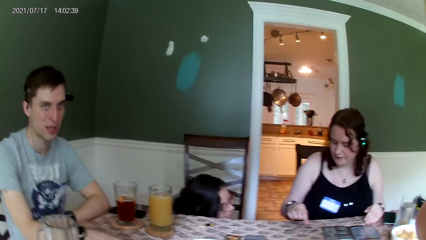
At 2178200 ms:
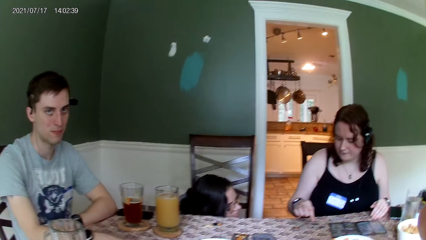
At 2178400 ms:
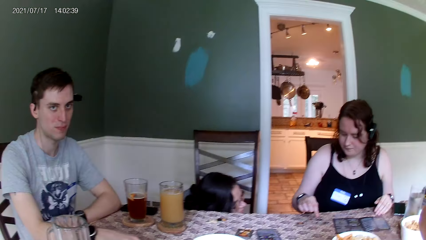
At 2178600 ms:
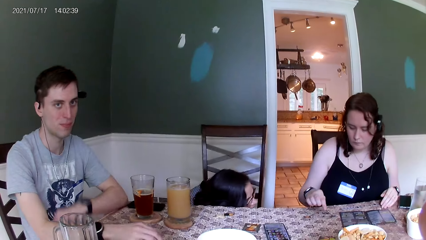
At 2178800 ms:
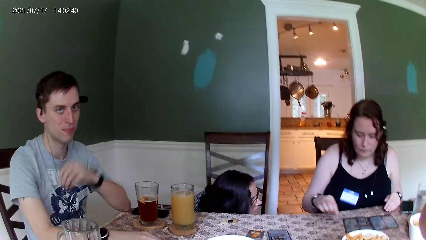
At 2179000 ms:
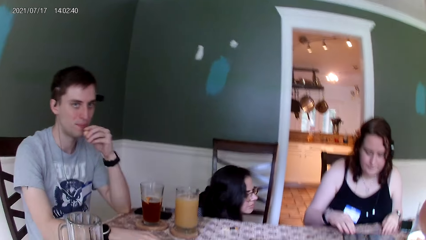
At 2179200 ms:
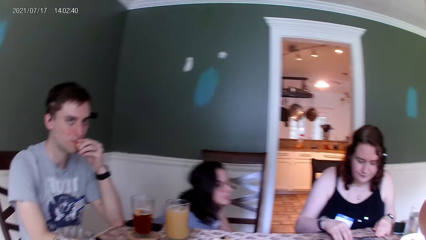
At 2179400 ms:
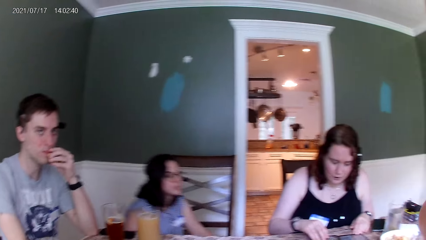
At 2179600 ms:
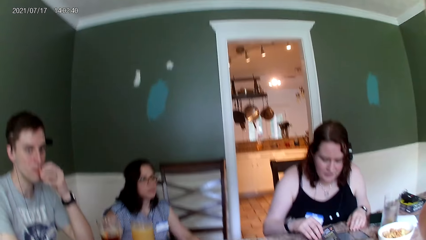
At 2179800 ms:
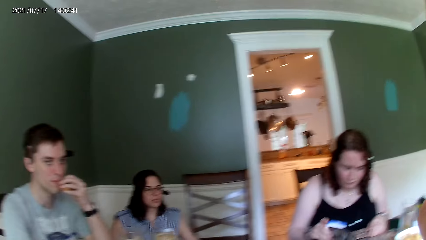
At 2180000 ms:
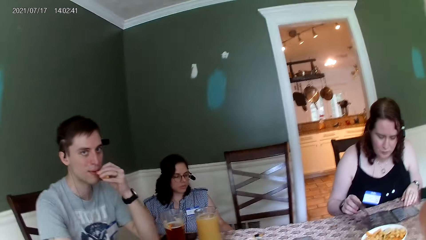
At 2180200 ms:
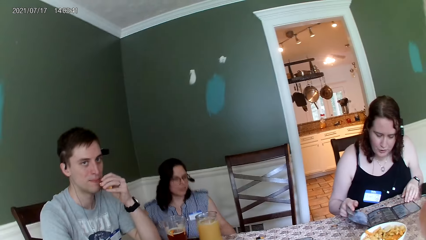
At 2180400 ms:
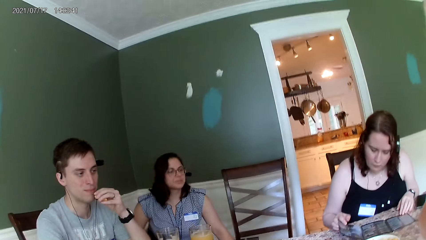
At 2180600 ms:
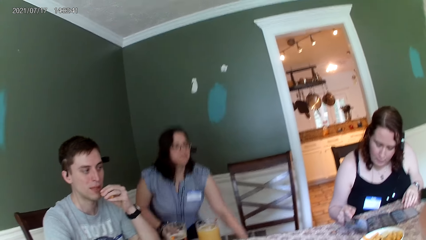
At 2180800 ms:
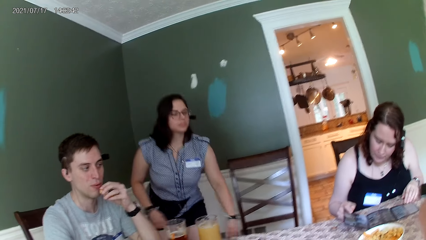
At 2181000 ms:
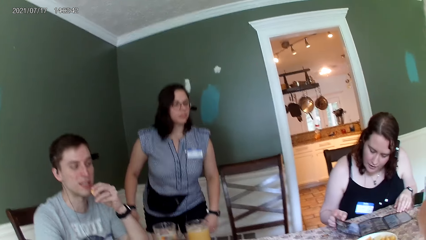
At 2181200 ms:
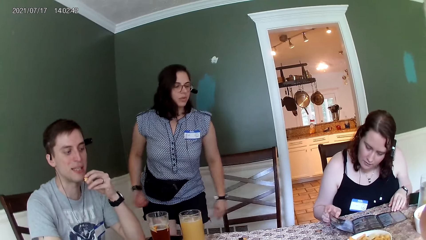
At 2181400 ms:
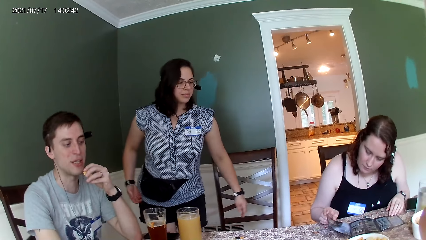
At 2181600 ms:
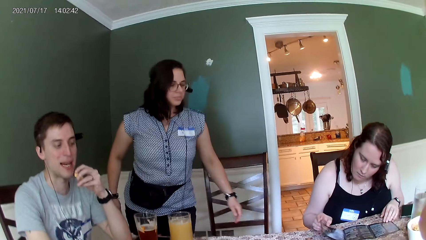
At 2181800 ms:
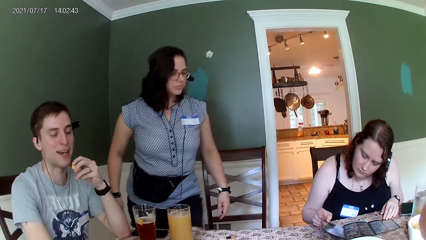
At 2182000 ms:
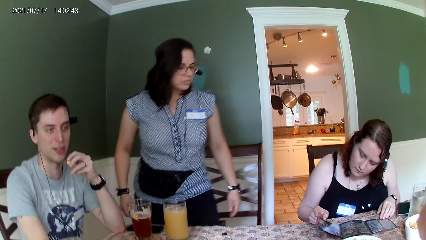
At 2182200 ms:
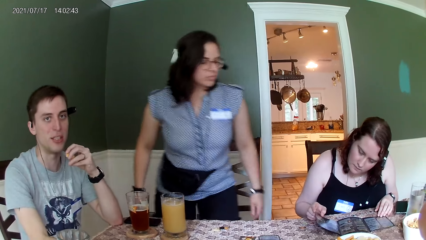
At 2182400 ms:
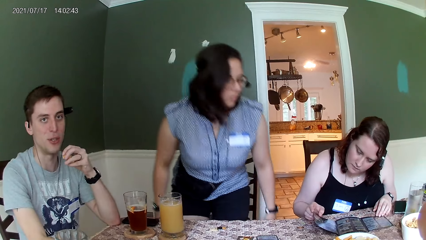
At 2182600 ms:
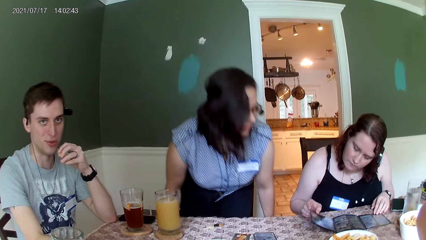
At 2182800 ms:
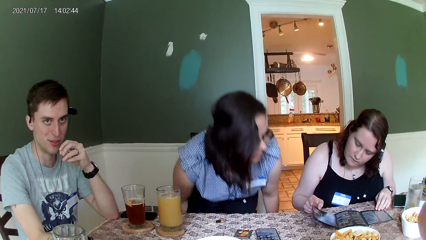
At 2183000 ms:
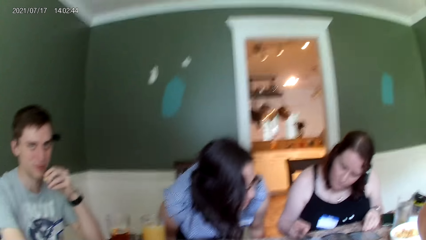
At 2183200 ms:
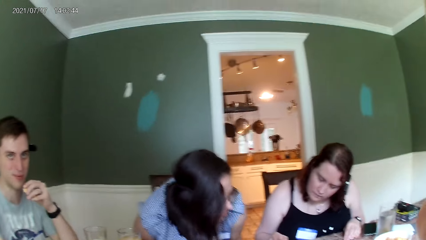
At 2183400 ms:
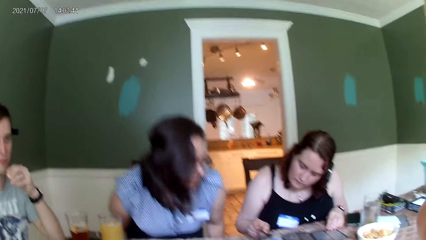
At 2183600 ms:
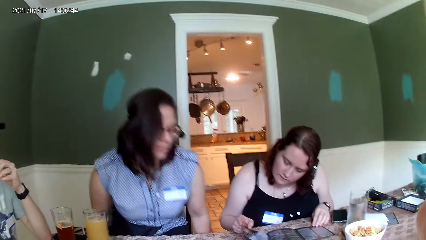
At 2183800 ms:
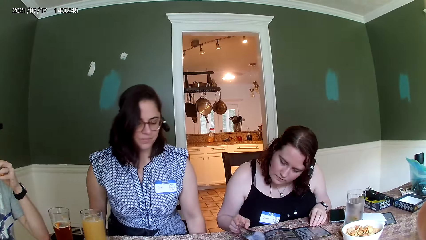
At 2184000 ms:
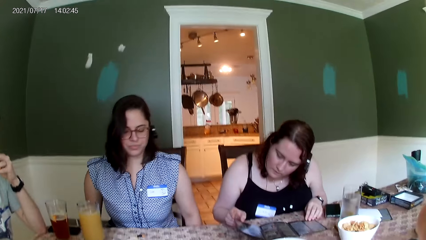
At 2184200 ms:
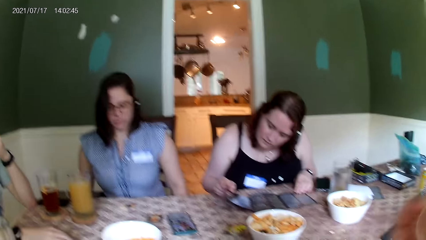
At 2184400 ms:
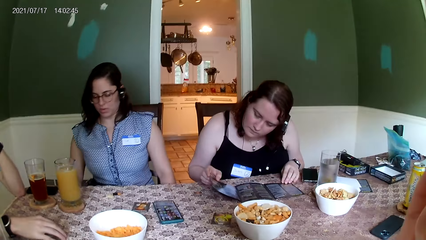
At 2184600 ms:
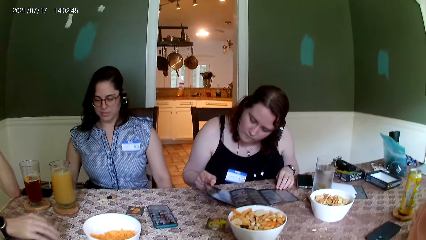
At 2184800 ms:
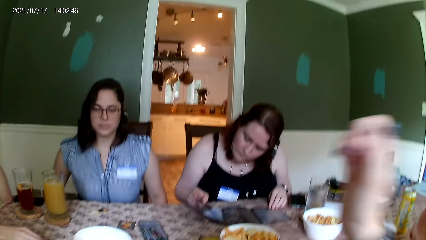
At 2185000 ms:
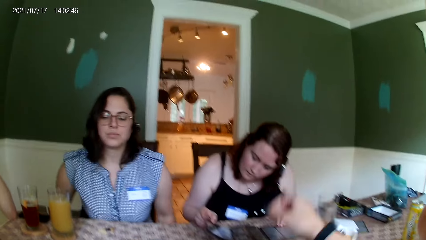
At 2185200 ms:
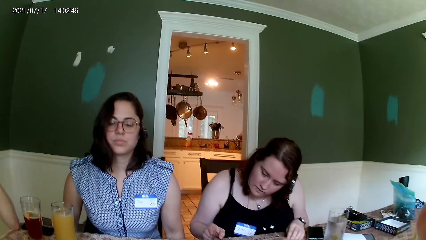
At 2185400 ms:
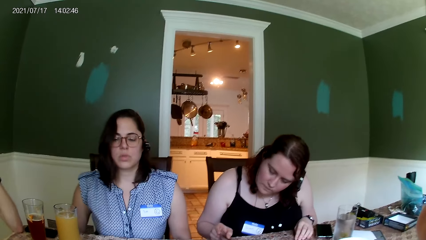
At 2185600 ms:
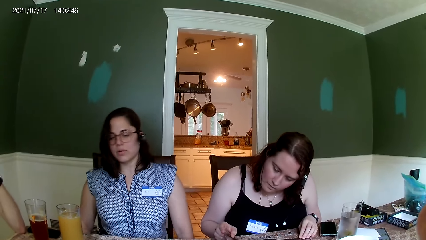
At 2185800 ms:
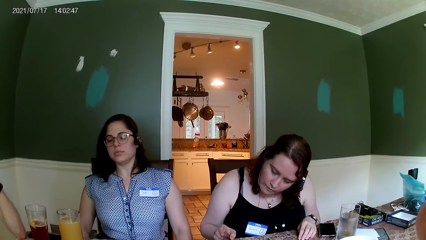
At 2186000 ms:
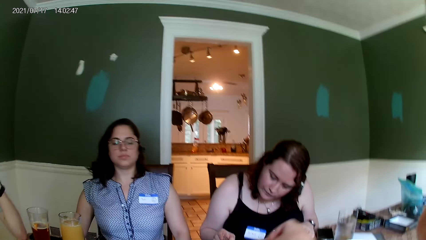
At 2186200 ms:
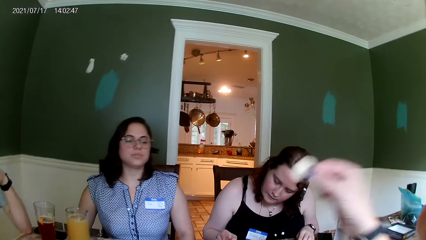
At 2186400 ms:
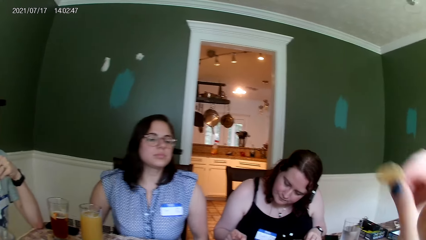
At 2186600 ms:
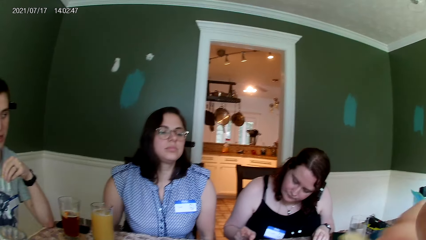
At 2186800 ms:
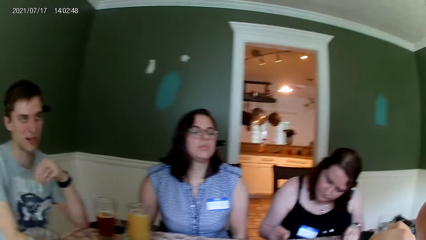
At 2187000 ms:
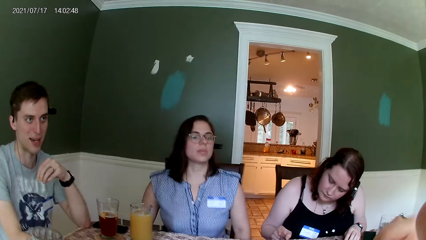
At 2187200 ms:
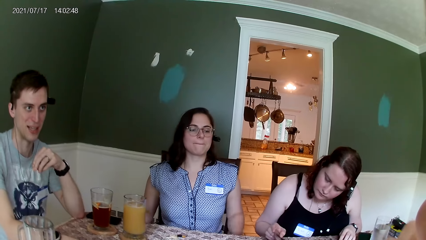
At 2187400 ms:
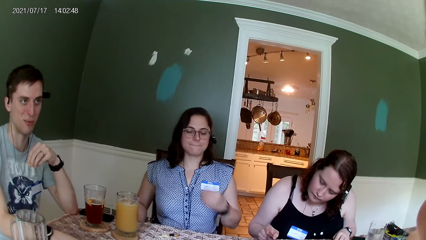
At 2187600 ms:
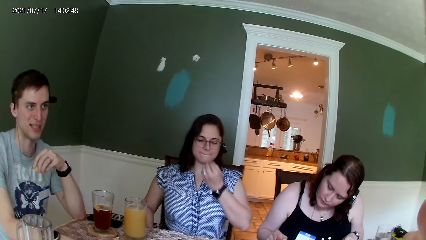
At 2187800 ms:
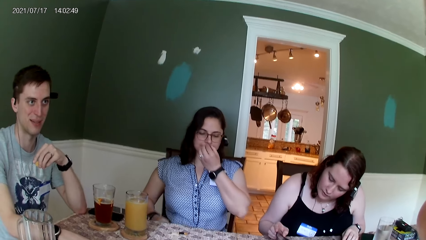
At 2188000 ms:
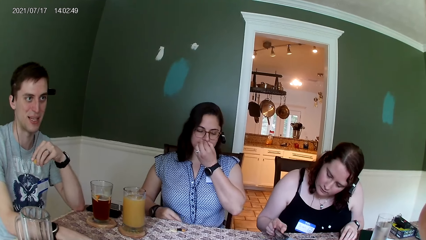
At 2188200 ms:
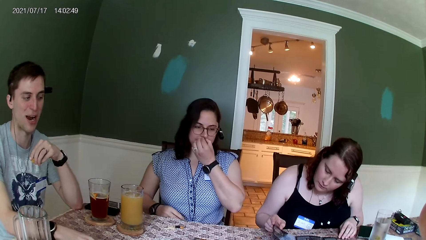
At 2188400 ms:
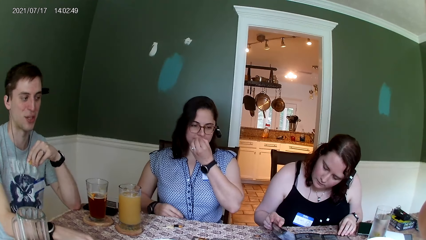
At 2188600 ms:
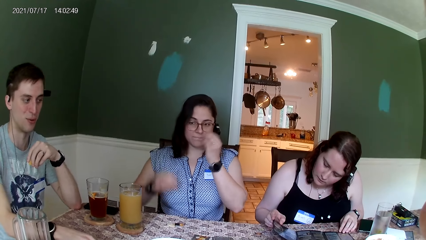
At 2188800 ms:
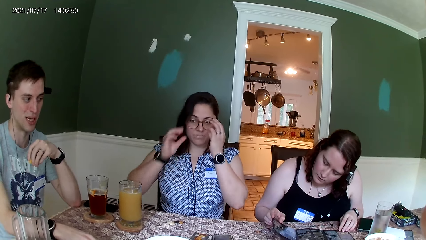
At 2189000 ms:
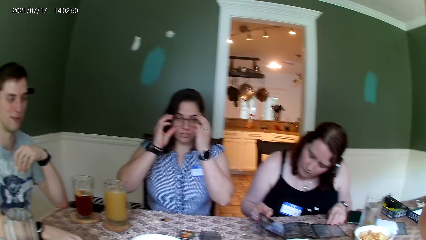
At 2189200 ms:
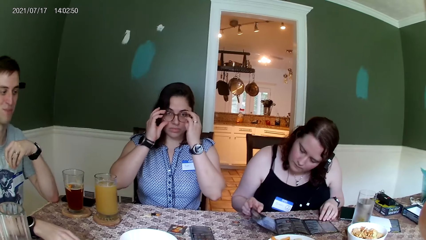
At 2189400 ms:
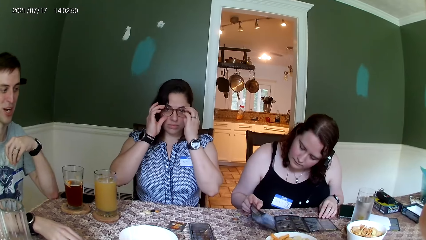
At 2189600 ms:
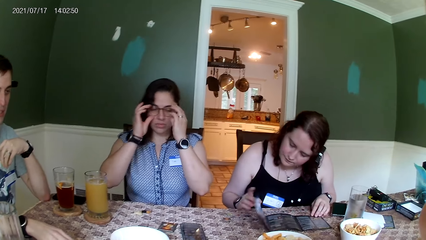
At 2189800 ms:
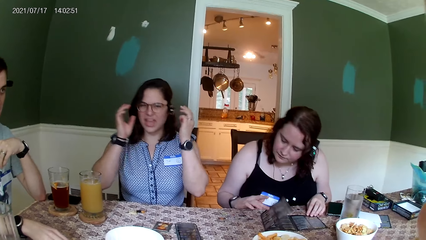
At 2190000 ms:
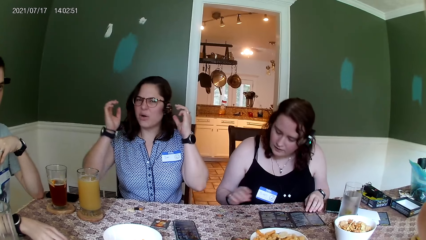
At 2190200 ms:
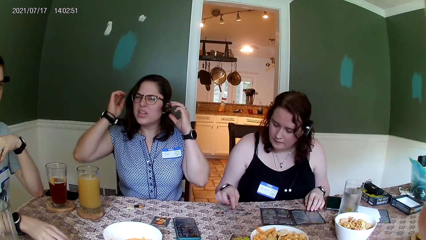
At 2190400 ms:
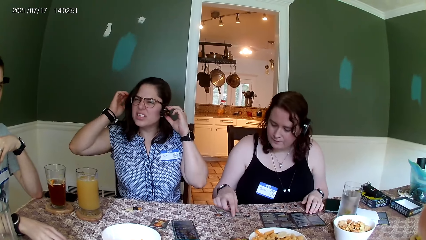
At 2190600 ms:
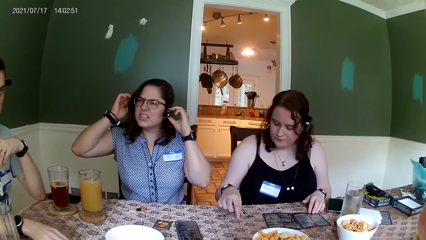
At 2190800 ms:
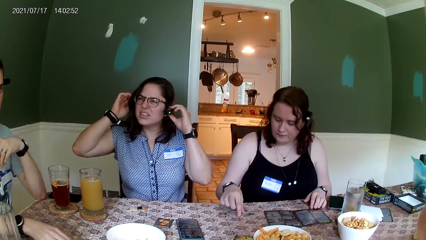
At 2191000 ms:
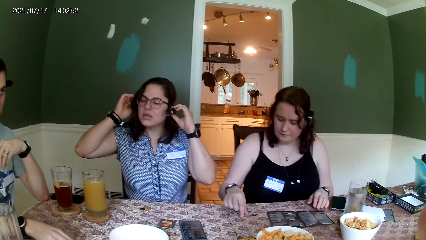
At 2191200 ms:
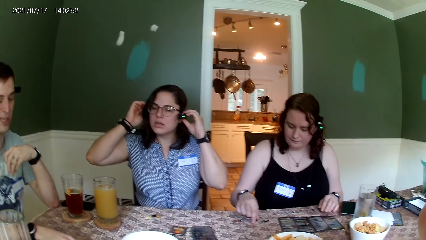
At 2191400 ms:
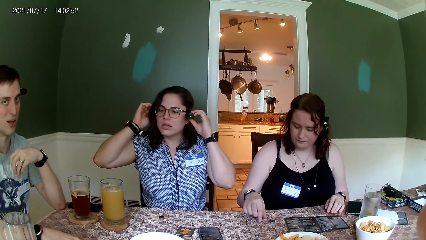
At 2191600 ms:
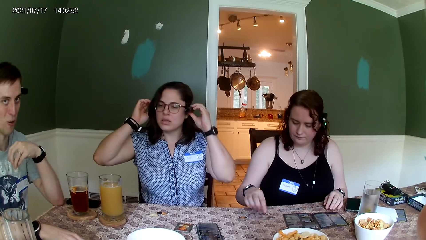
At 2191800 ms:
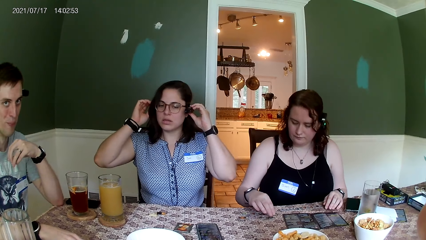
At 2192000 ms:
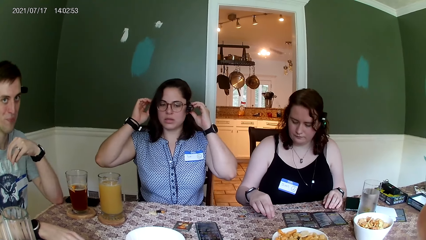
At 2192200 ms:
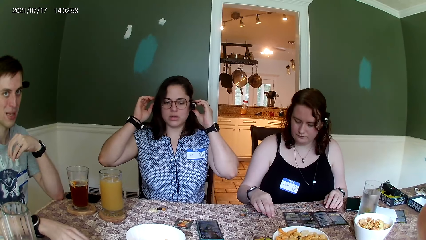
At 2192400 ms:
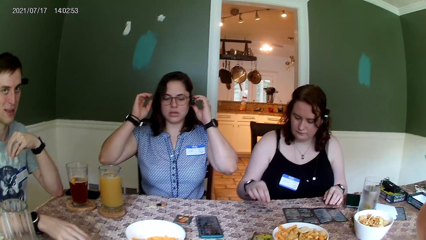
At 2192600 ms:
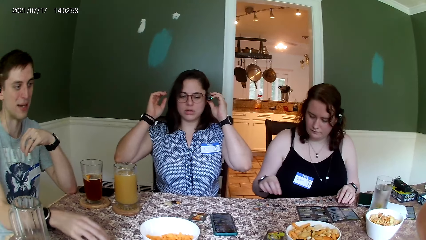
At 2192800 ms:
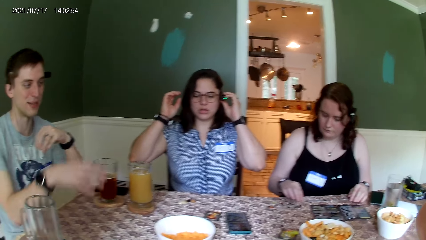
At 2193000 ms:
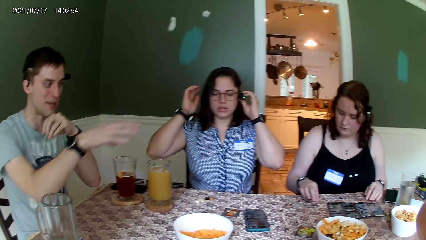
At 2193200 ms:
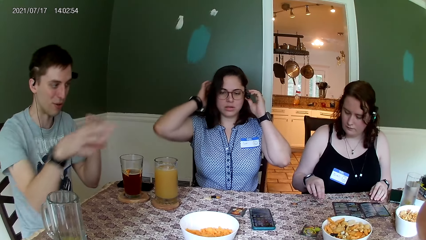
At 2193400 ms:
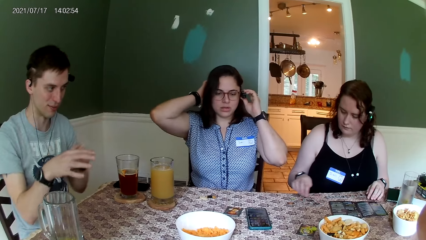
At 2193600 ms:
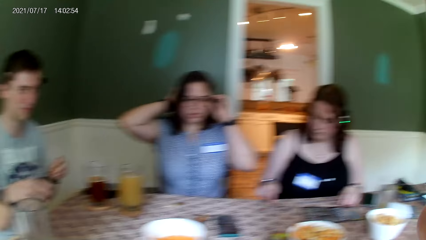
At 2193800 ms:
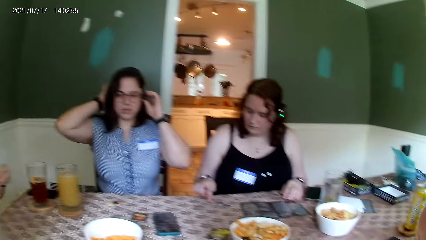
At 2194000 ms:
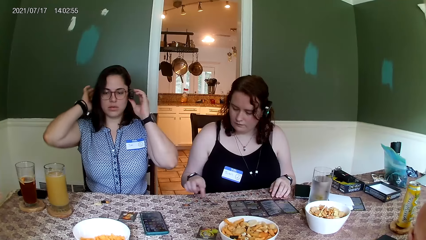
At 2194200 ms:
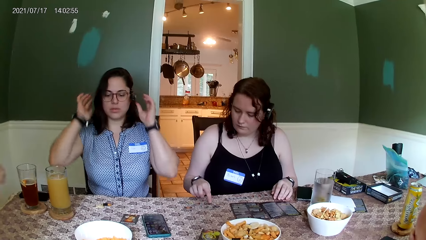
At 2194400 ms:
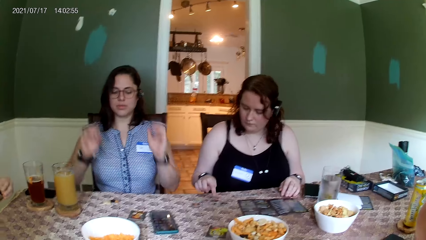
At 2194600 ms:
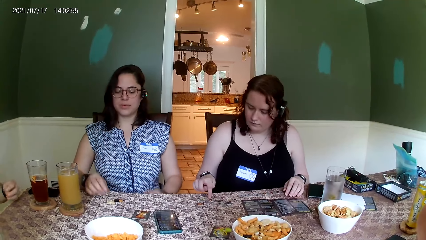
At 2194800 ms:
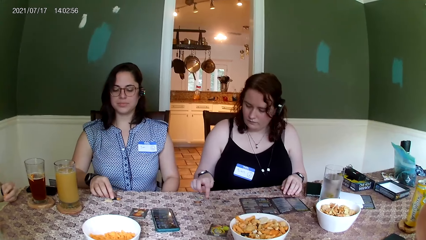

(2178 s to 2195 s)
The camera wearer converses with a man. The man eats something. A woman stands. The man converses with the camera wearer. The woman sits on the chair. The camera wearer moves the hand. She takes a chip from the bowl on the table with her right hand. She puts the chip in her right hand in her mouth. The woman puts her left hand on her nose. She scratches her nose, touches her spectacles and adjusts the glasses on her face with both hands. Another woman closes a piece of paper on the table with her right hand. She converses with the camera wearer and arranges the chip on the table with her right hand. The first woman adjusts the camera on her hair with her left hand. The man moves his hand. The first woman touches the back of her head with her right hand.
